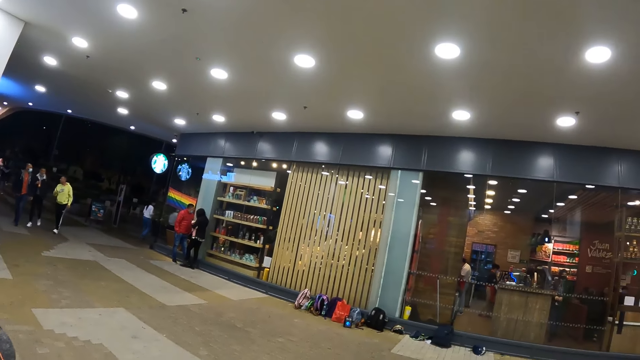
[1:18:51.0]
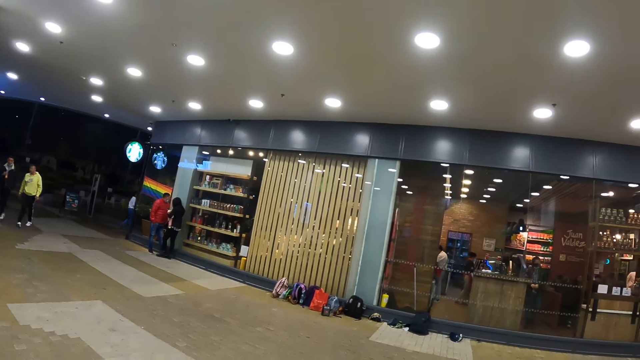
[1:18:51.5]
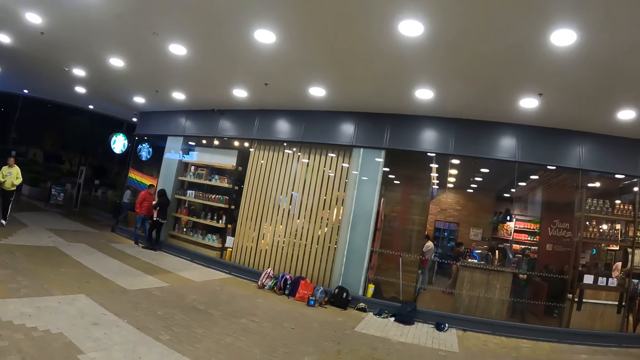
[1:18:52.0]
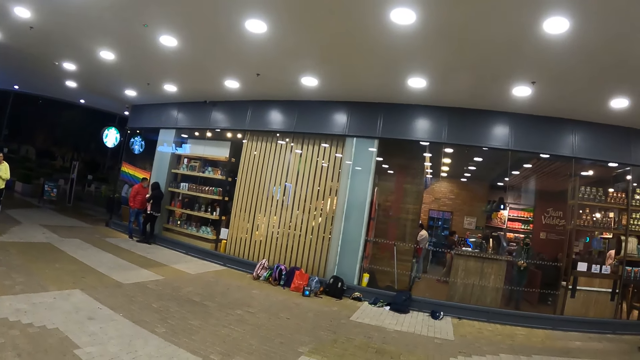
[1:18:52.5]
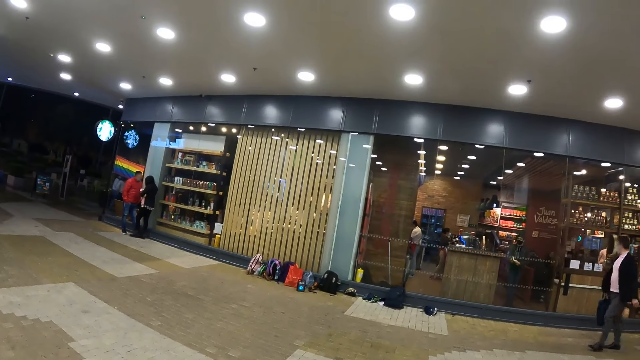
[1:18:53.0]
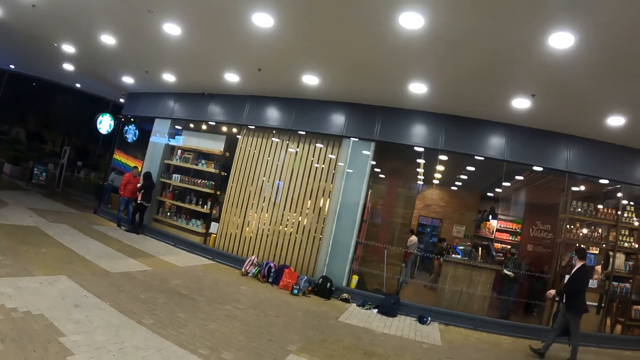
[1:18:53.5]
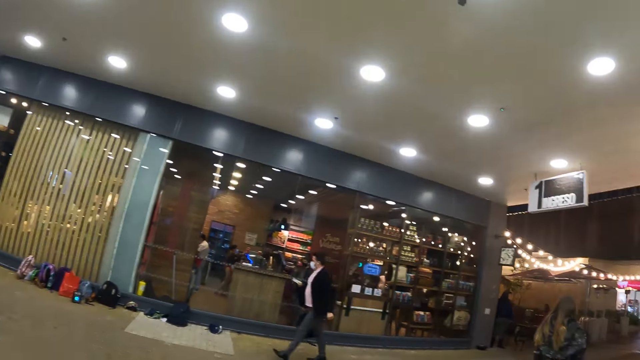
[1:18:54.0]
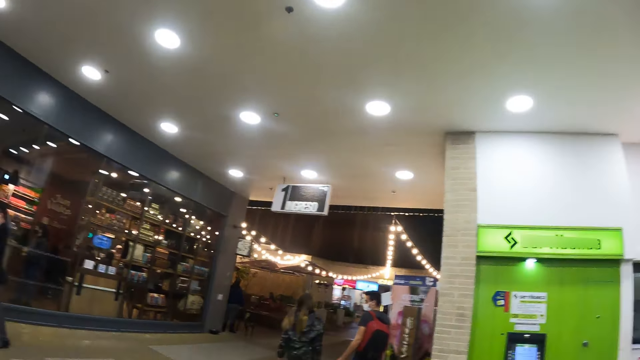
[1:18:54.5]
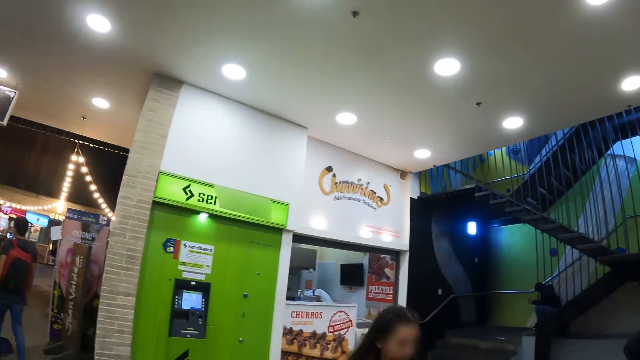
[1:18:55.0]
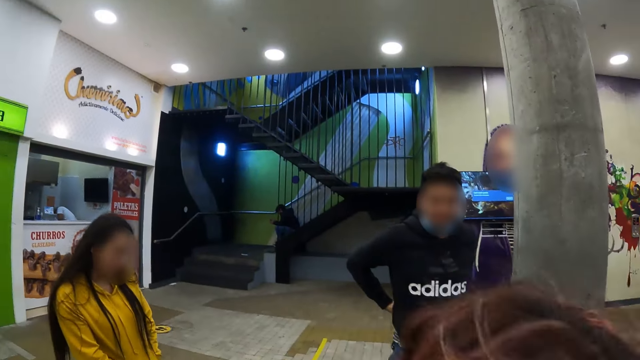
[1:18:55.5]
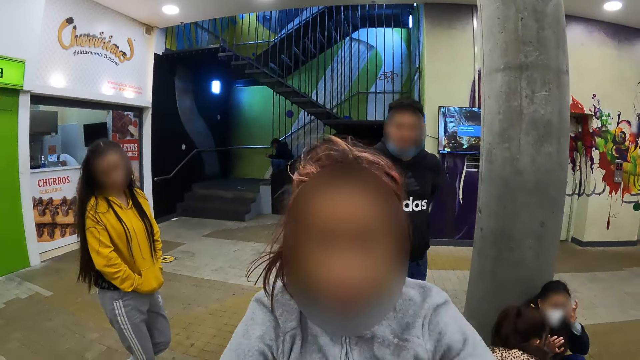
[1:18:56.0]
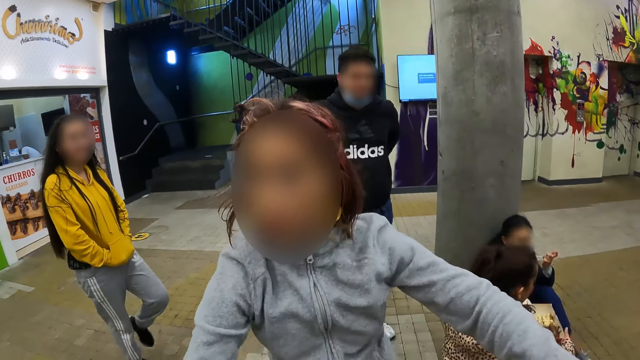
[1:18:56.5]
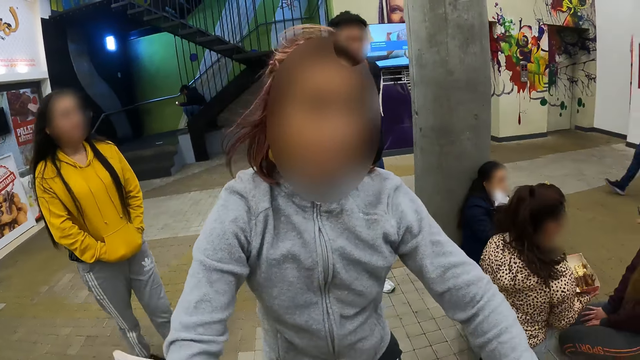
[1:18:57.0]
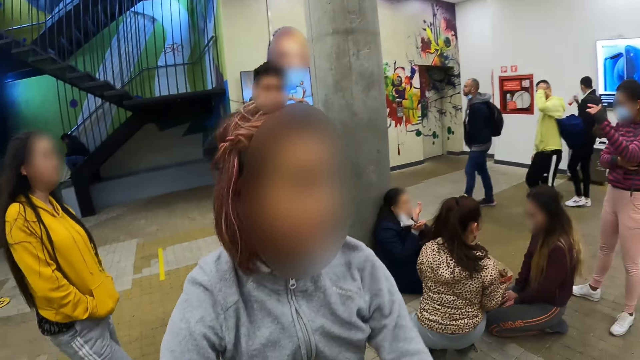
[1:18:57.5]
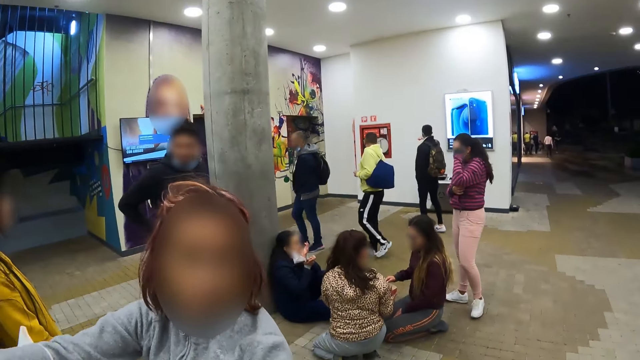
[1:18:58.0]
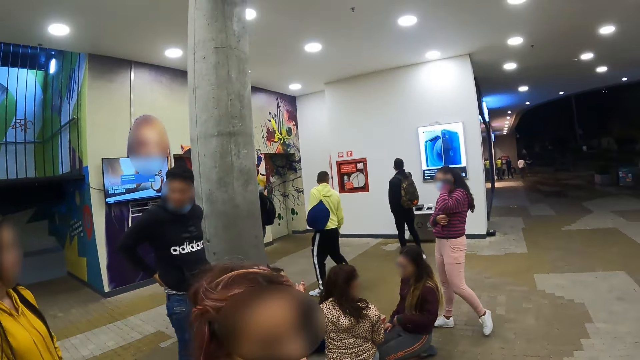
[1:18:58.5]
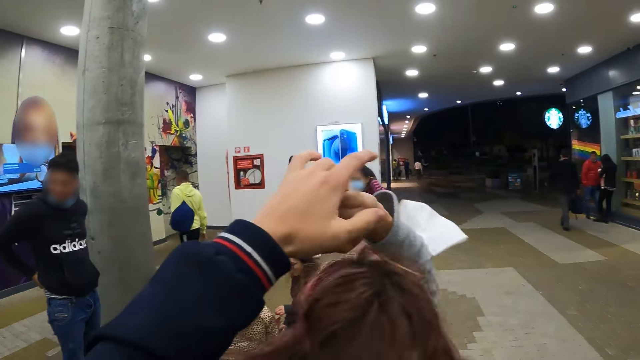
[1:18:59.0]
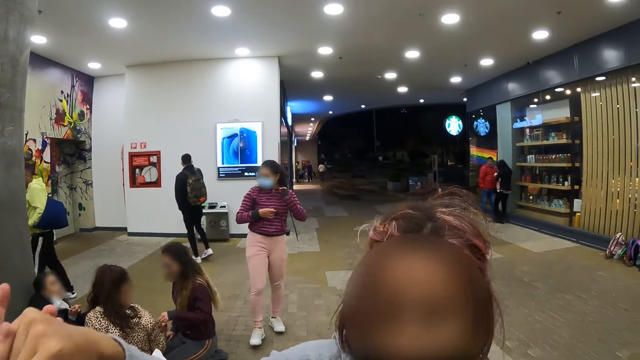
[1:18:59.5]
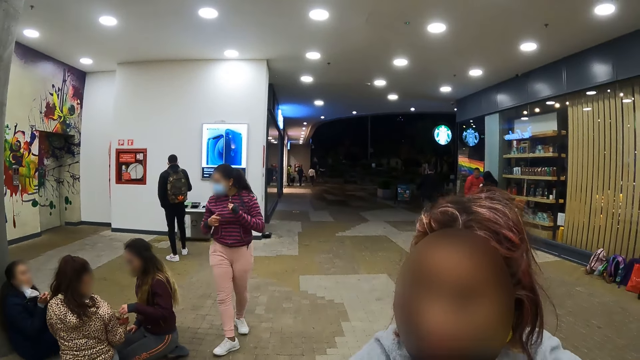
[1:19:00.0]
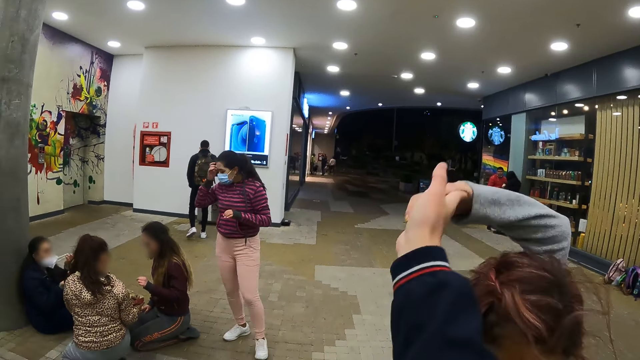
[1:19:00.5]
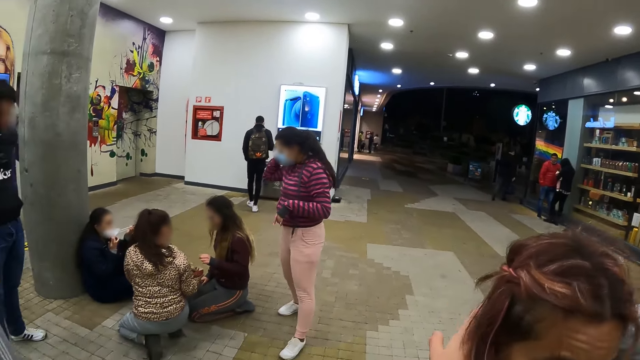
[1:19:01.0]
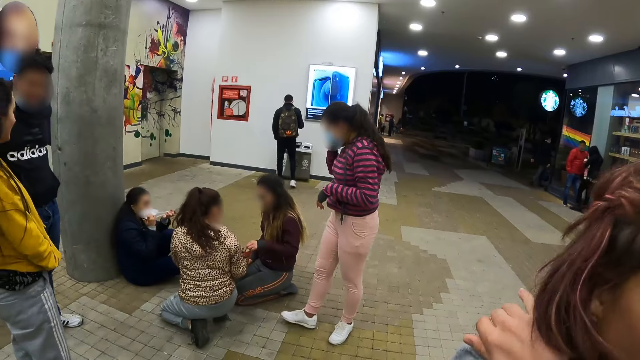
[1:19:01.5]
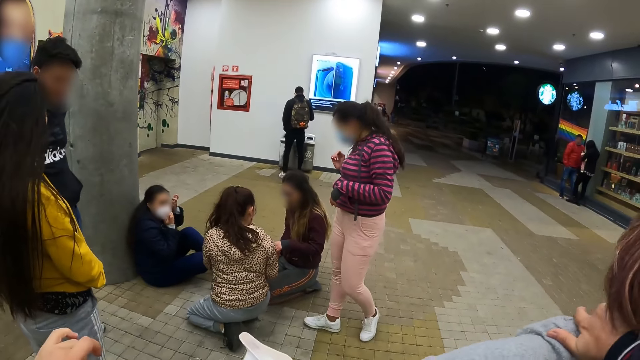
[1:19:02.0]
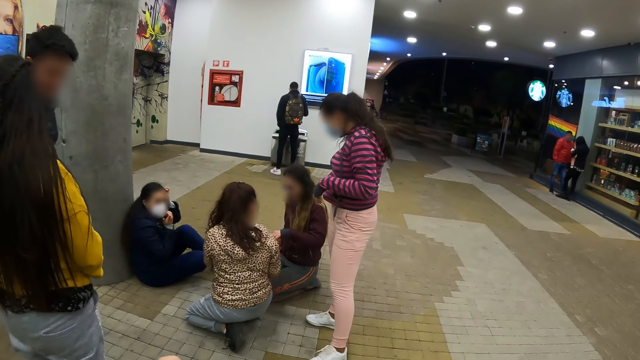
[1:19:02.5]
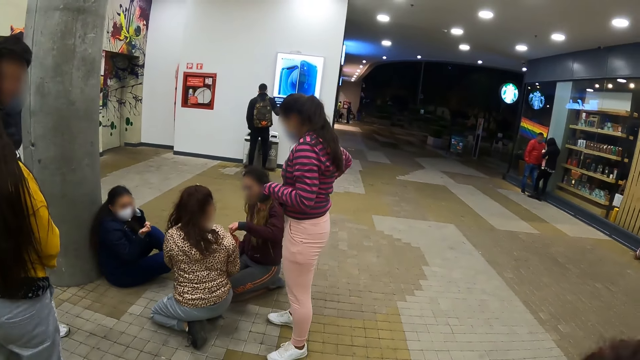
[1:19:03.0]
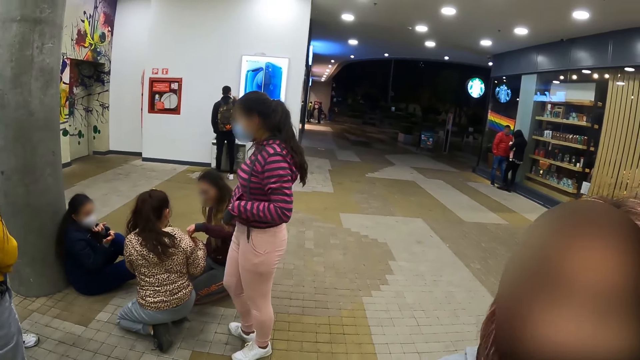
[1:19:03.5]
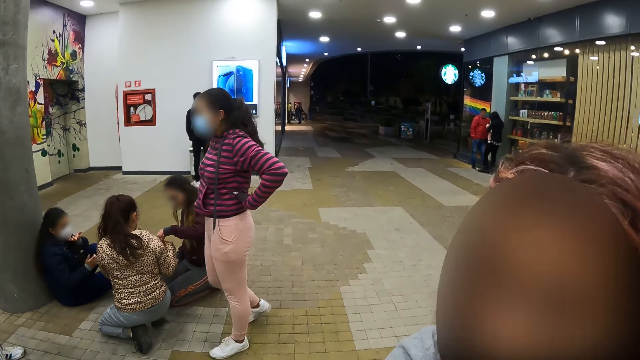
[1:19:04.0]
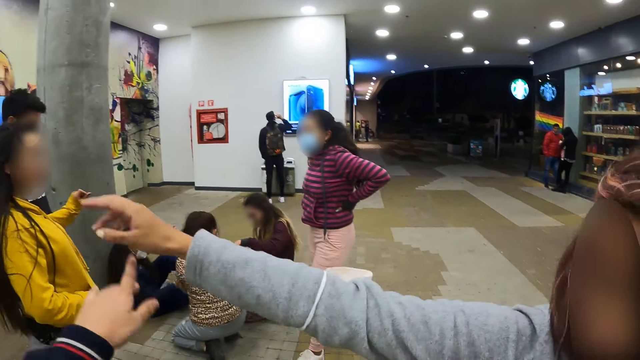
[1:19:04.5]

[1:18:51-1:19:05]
The camera wearer looks around. They look at a group of dancers. They dance with a person.

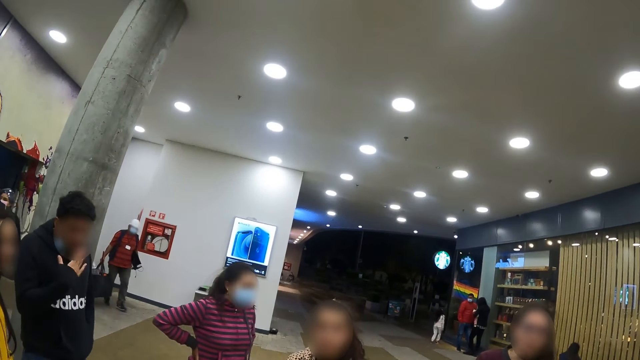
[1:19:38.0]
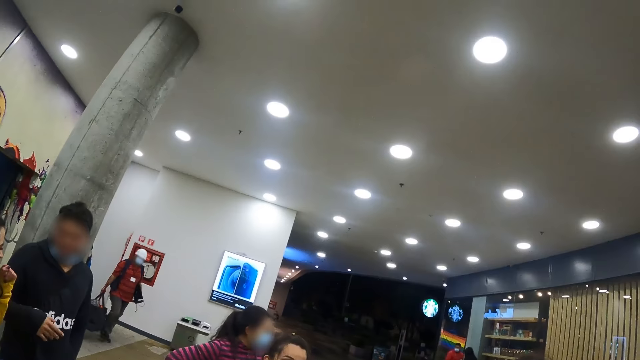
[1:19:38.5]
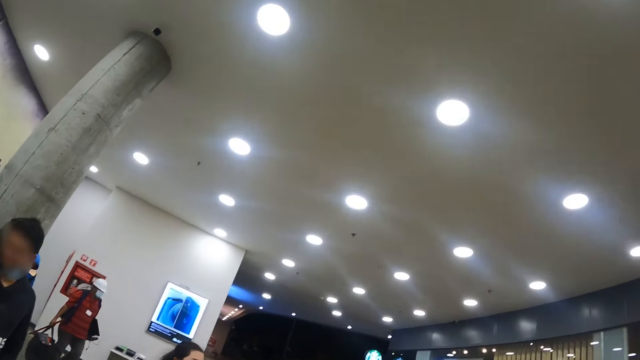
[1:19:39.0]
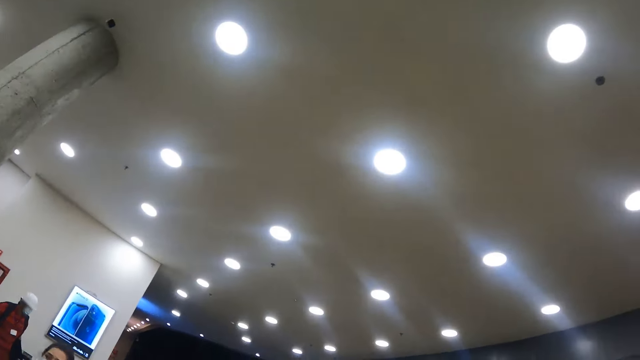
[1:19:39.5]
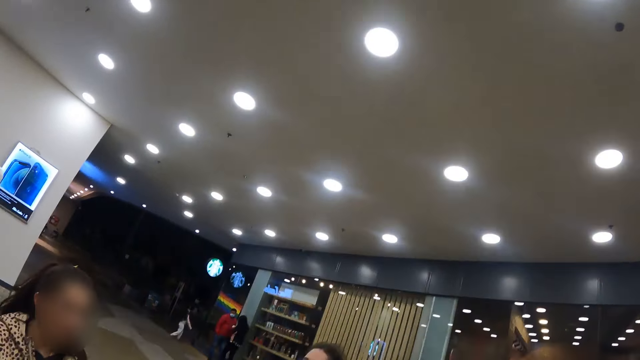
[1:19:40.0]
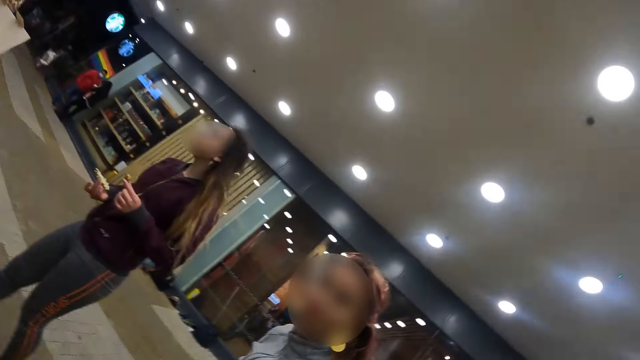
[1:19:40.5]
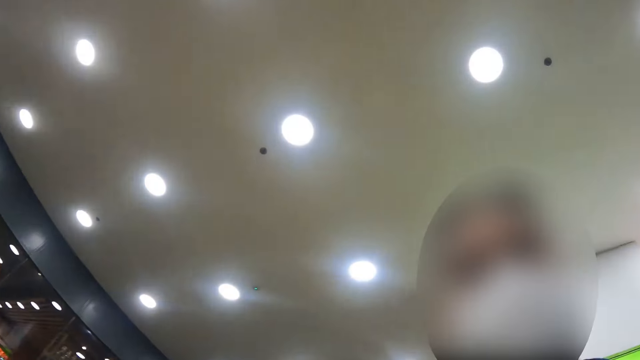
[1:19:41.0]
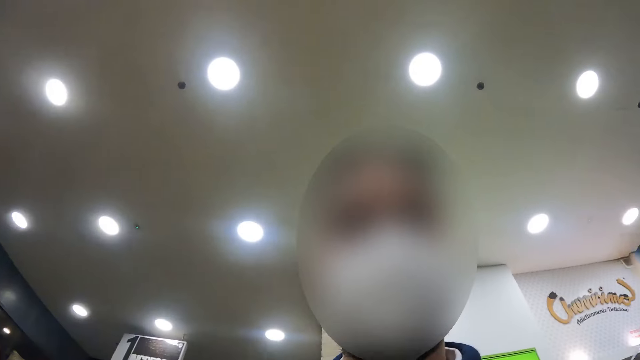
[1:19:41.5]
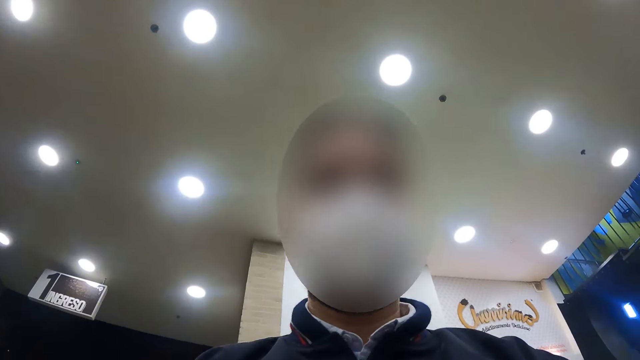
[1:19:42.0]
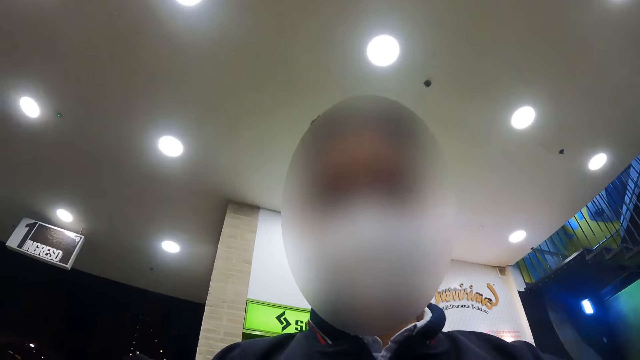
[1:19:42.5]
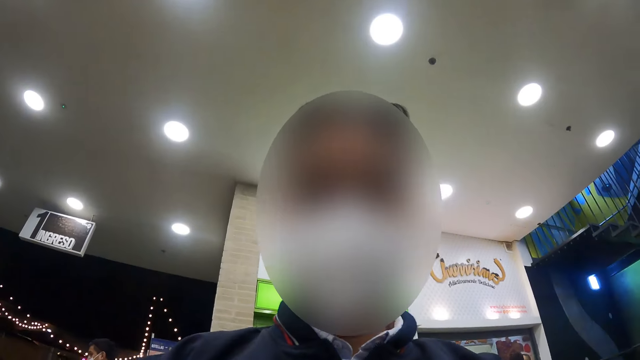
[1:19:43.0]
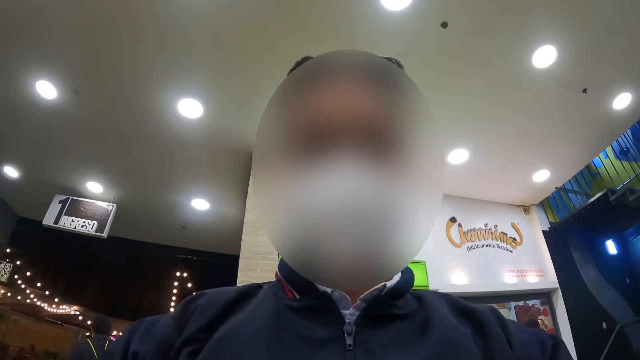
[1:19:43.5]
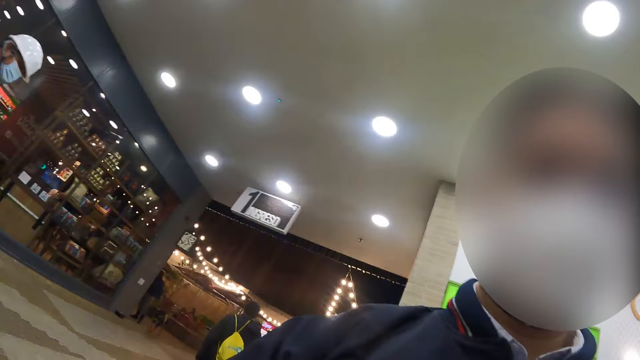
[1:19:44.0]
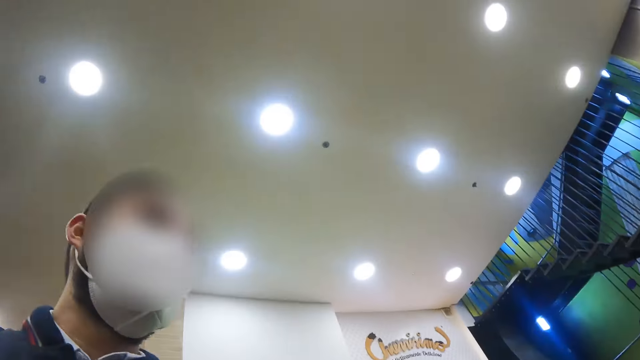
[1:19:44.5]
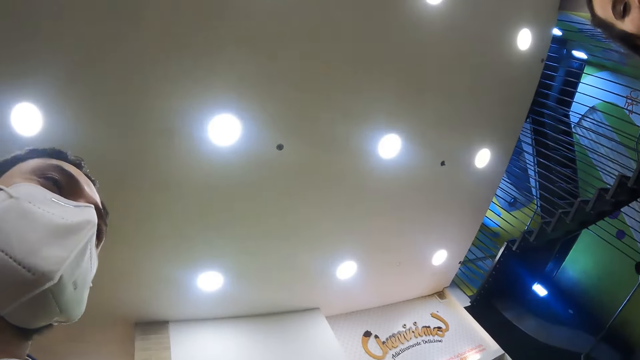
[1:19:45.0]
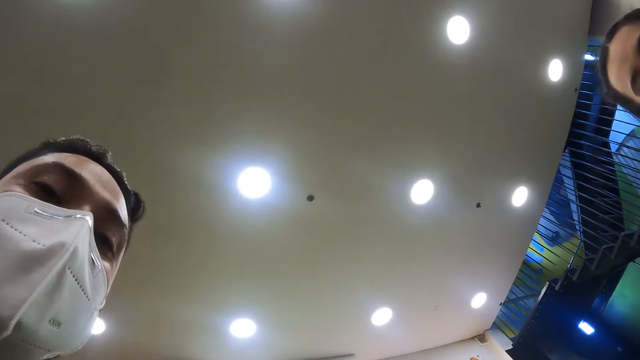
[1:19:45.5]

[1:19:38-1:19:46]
The camera wearer looks around the room. They look up, turn around, and look at a man.
